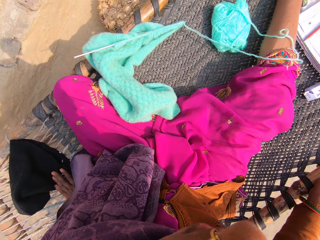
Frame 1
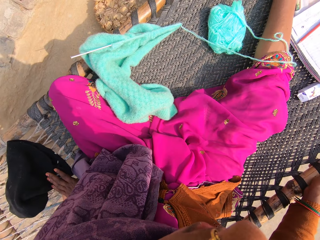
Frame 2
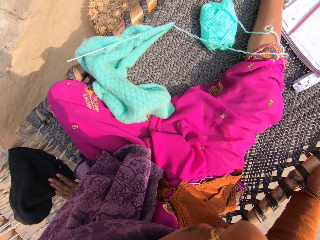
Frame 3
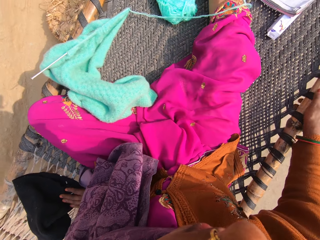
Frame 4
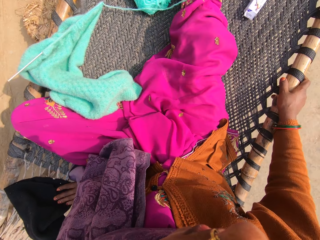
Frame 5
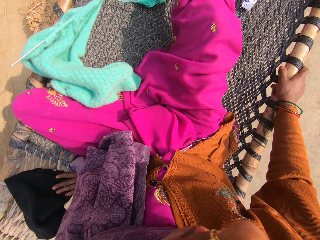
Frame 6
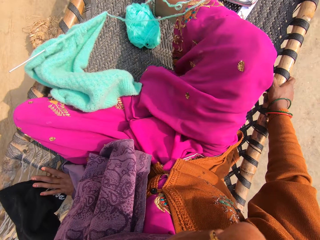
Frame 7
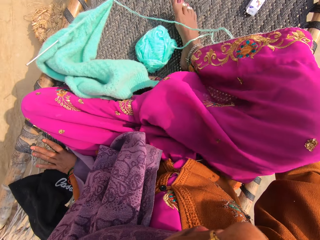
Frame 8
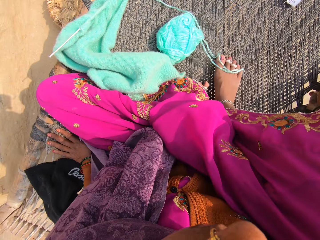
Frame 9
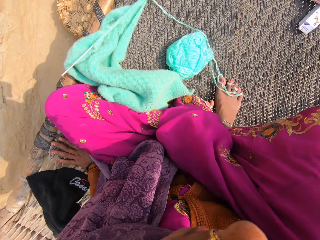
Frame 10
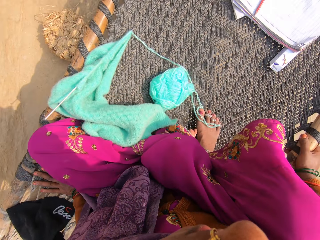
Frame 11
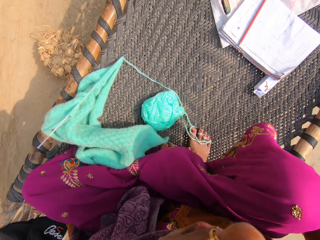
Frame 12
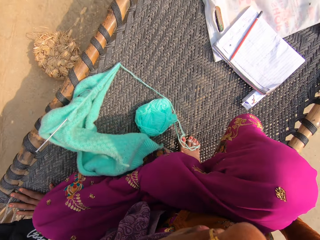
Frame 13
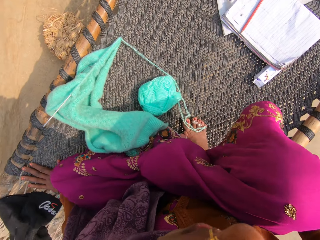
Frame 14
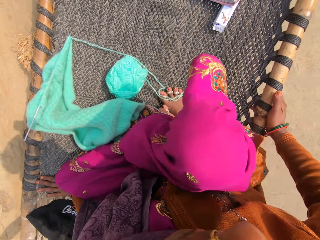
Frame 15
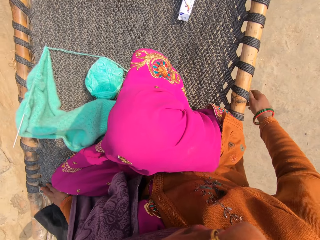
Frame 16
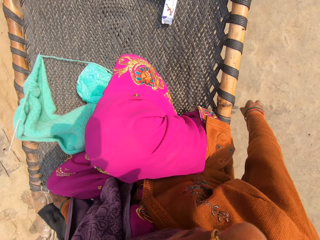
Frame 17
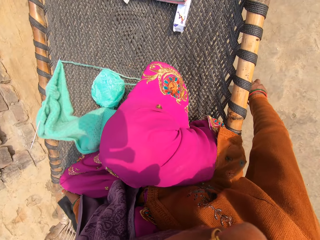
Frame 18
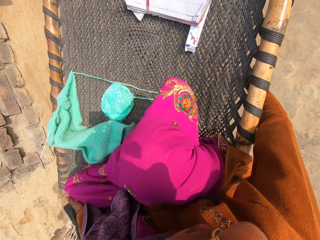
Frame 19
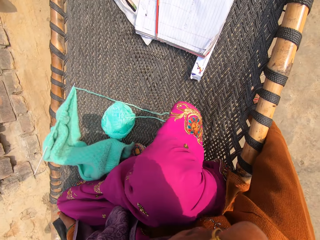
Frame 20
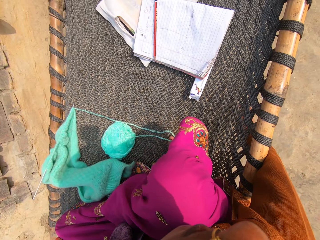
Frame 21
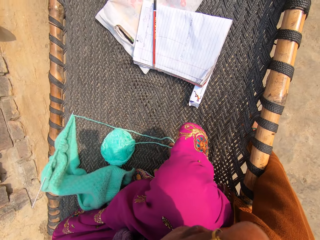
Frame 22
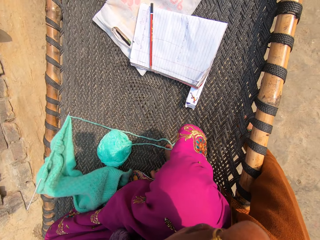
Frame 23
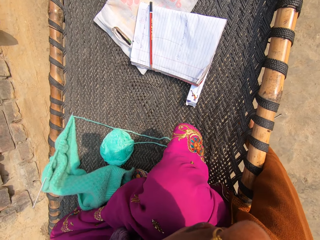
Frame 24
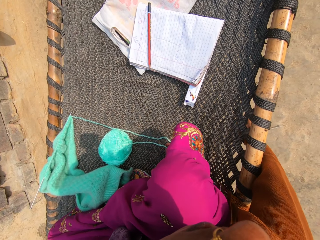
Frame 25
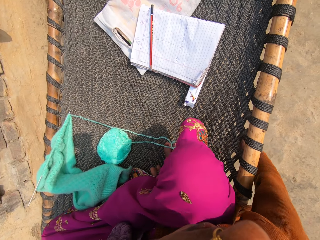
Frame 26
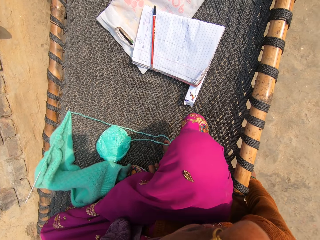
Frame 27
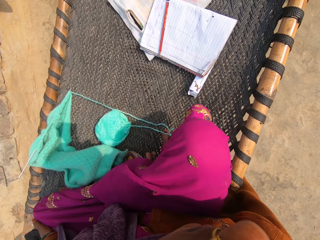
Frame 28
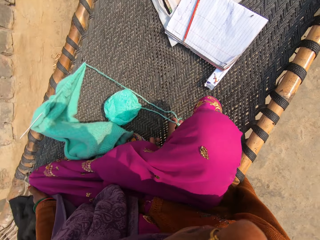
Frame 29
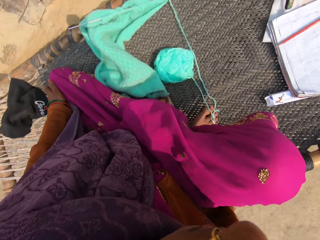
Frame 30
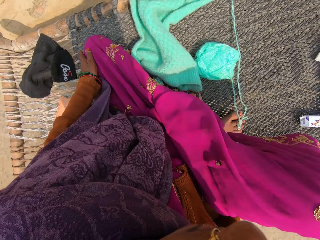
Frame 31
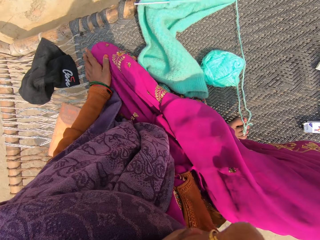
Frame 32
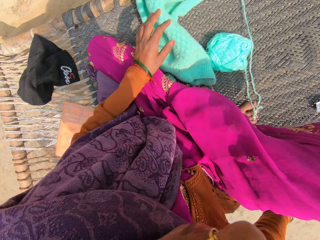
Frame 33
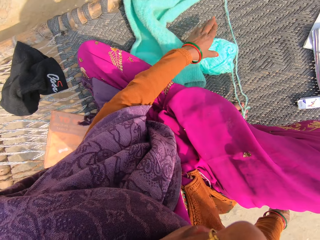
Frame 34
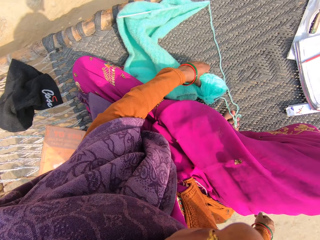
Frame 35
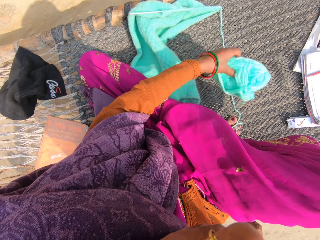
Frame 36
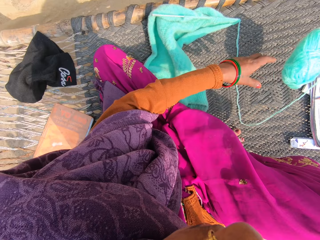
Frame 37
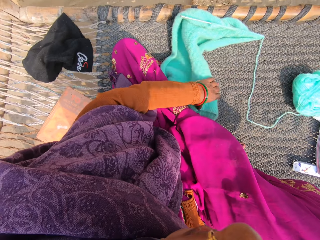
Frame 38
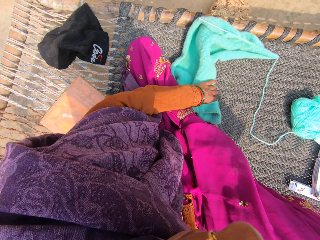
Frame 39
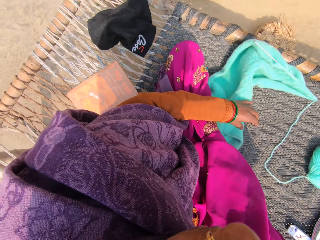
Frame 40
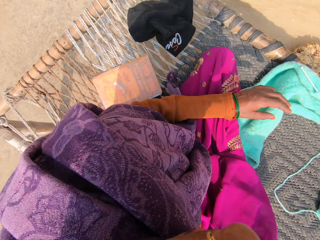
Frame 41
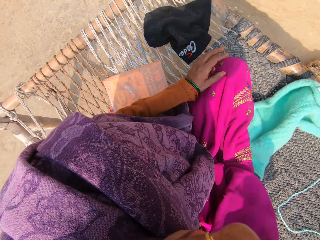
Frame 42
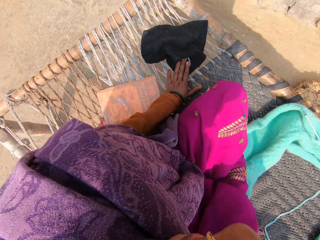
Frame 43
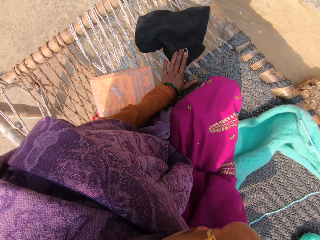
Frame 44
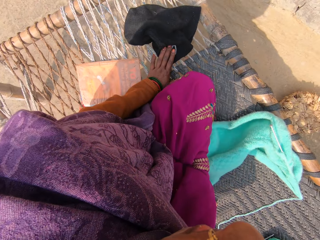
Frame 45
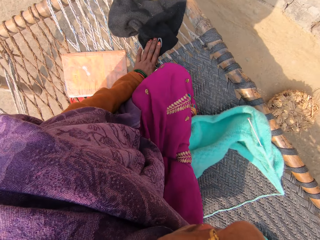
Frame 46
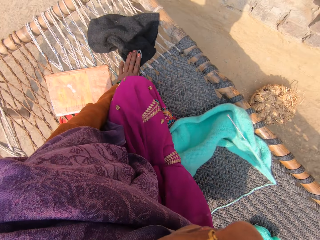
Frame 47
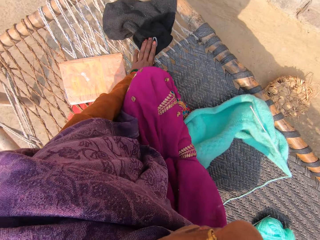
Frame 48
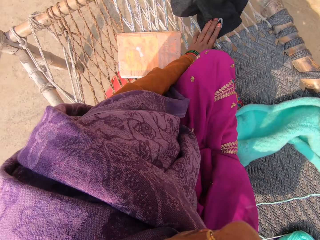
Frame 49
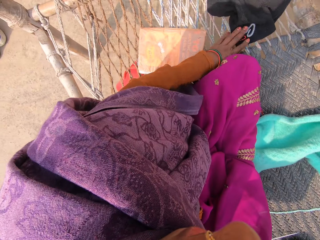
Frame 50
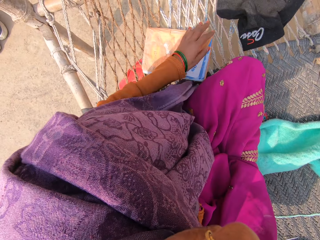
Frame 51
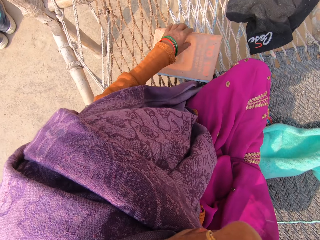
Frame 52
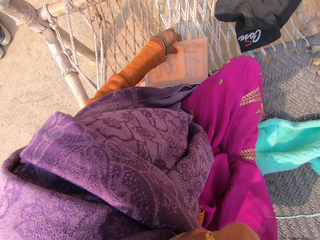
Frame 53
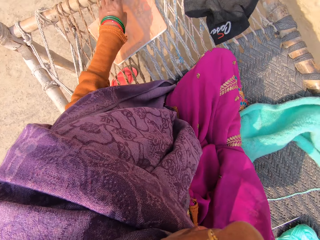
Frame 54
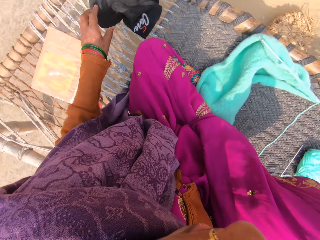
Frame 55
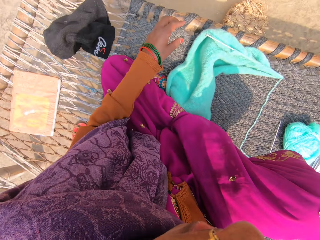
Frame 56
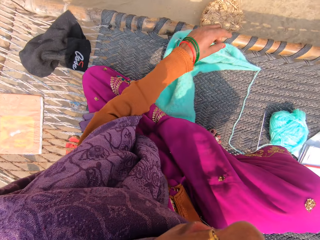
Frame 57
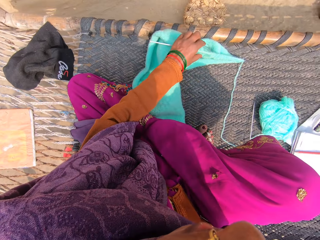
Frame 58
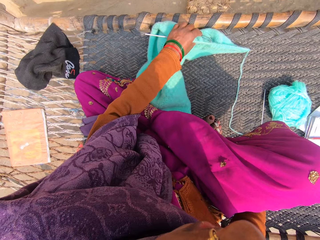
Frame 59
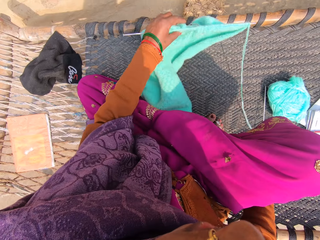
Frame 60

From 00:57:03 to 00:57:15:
The camera wearer puts the cloth on the bed. She drops the knitting pin on the floor. She places her left hand on top of a piece of cloth atop the woven bench. She turns around the bed. She picks up the knitting needle or crochet needle from the floor with her right hand. She tosses a ball of yarn on the woven bench with her left hand. She turns around the bed. She places her left hand on the piece of cloth atop the woven bench. She tosses a book on top of the woven bench with her left hand.

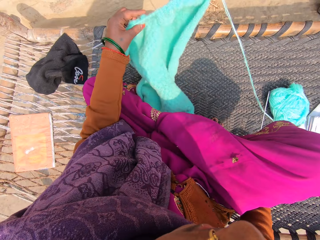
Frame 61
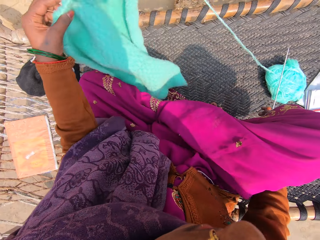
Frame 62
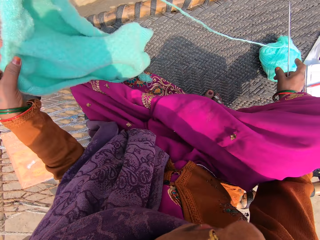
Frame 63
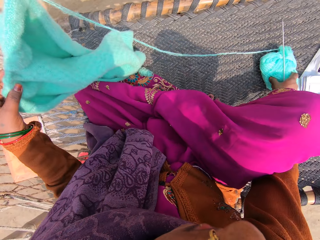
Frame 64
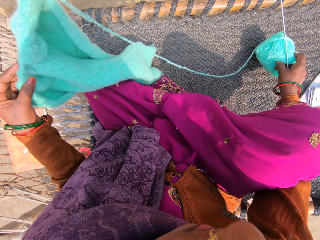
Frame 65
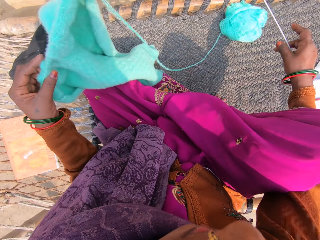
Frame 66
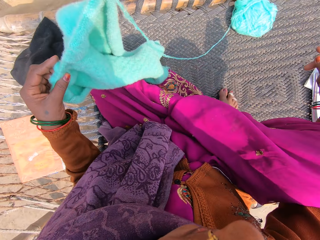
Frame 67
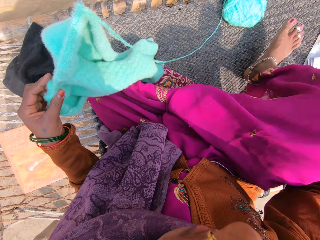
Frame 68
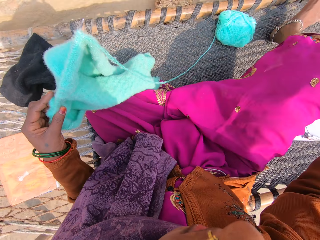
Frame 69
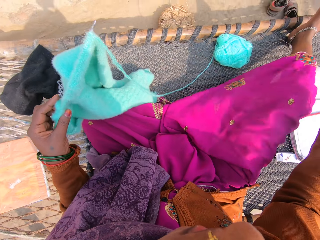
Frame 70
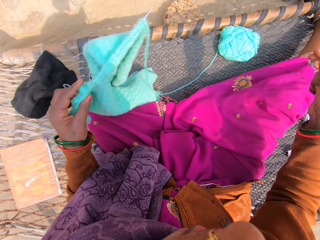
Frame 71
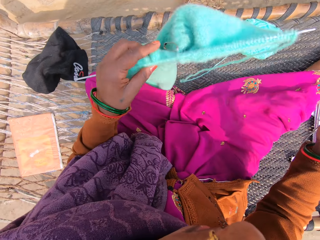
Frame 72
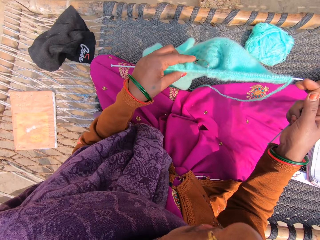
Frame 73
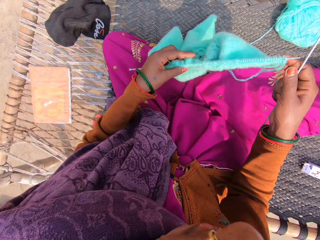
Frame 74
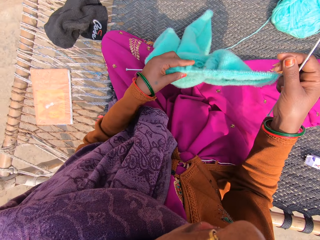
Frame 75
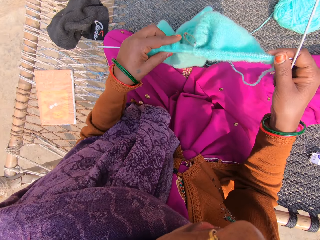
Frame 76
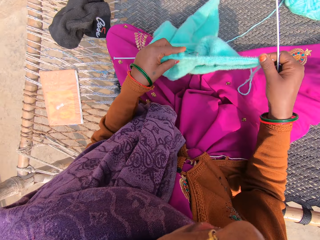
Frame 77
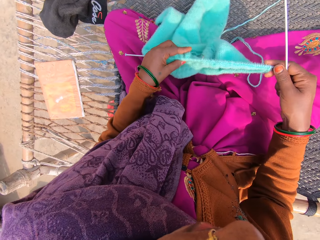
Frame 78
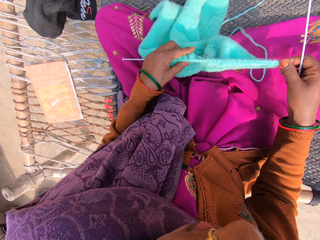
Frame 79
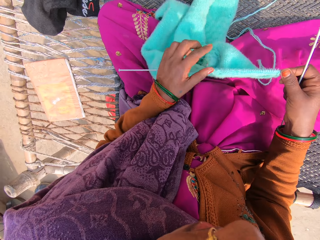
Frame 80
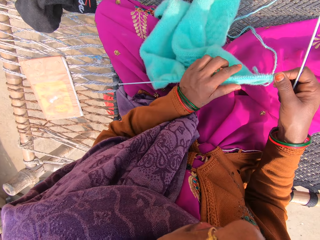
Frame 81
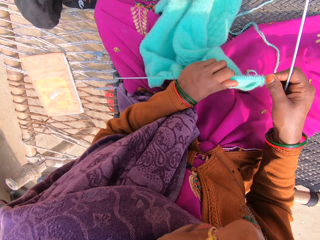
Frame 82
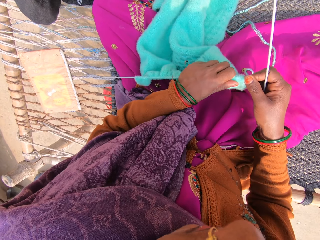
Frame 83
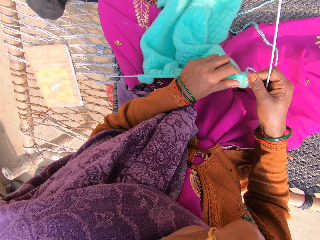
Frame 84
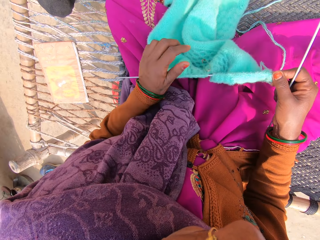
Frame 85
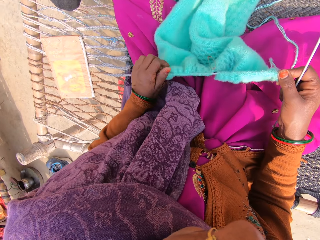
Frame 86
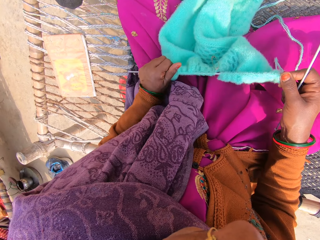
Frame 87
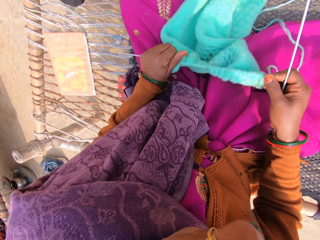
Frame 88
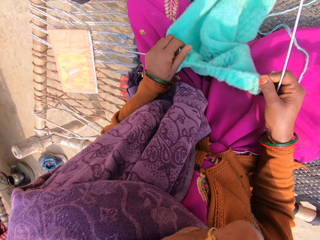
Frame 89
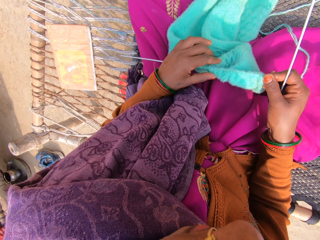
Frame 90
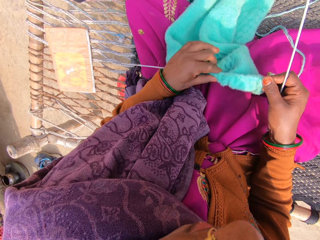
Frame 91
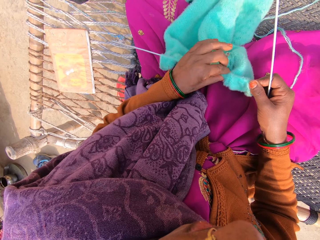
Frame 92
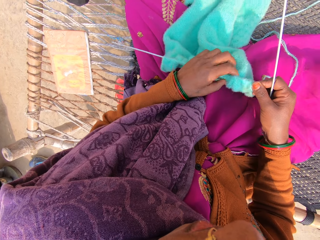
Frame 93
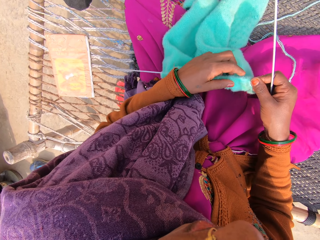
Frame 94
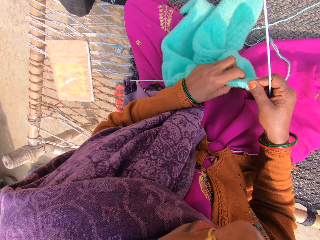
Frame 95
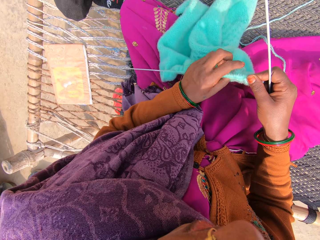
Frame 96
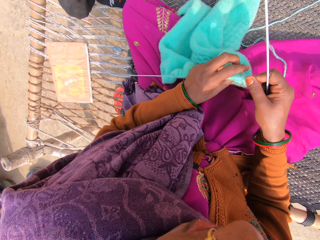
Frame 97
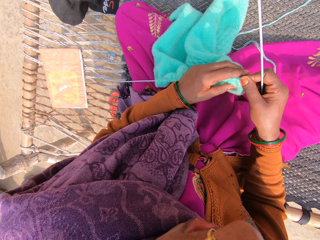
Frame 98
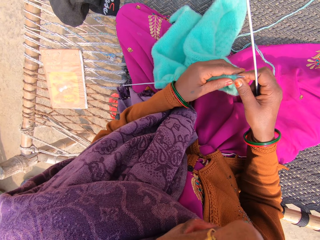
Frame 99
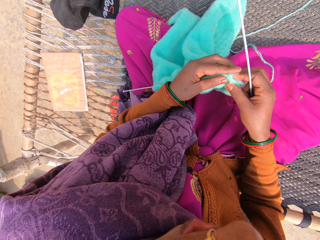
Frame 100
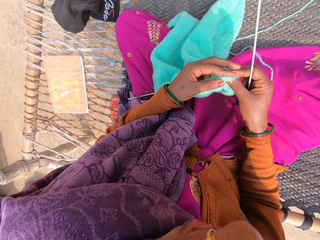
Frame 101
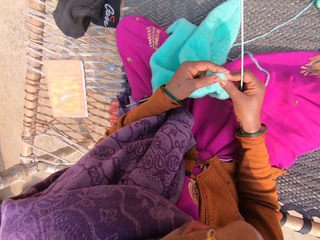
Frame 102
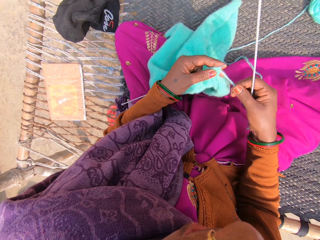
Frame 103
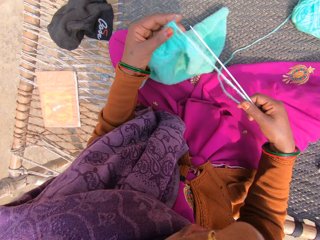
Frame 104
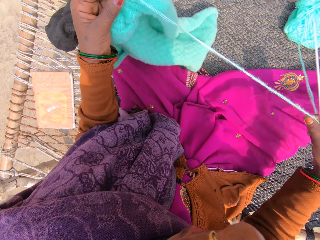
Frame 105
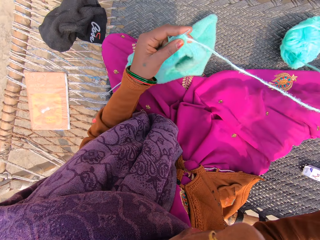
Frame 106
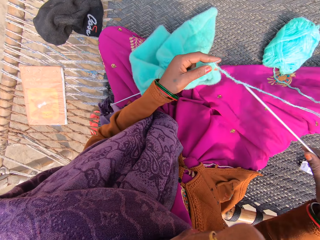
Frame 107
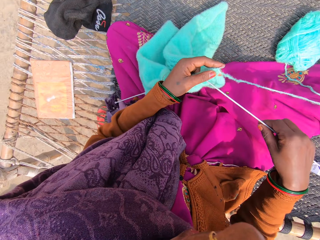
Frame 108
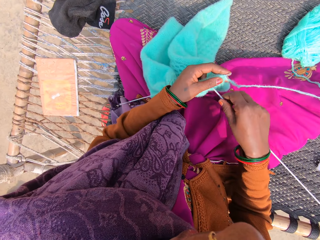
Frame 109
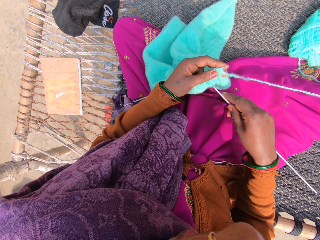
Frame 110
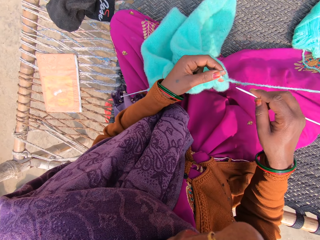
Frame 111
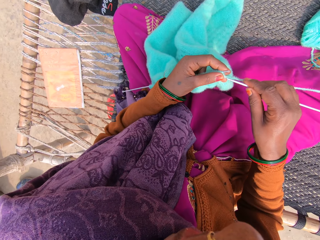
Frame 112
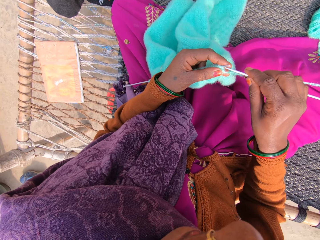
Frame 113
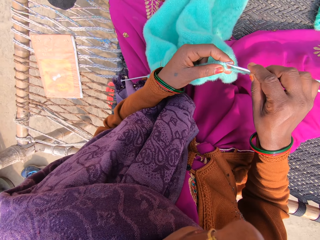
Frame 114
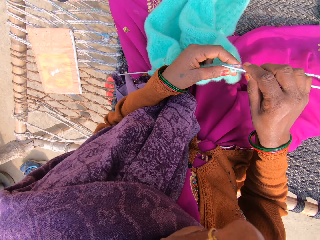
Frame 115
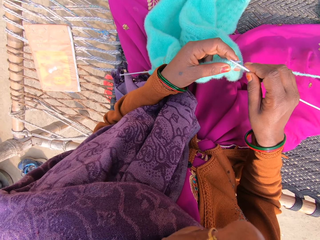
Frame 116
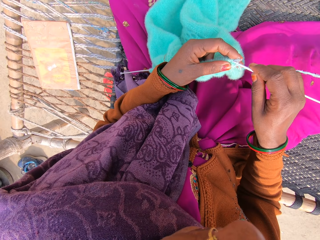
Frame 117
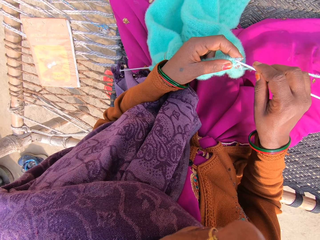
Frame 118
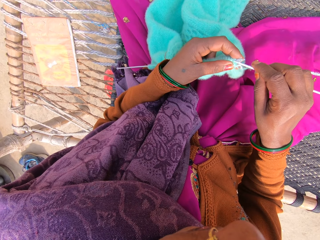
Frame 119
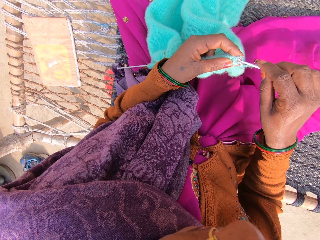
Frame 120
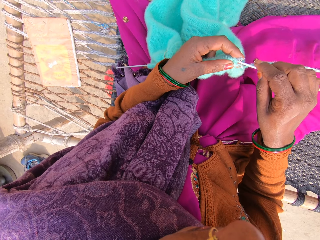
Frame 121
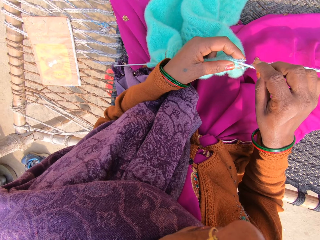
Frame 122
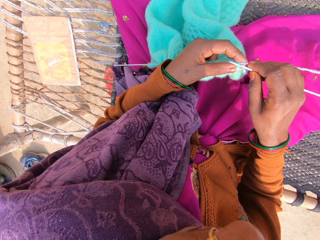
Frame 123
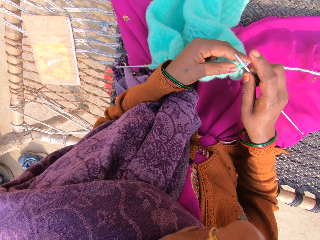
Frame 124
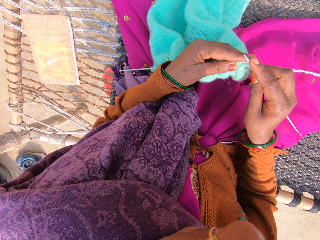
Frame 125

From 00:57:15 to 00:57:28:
The camera wearer picks up the knitted sweater from the woven bench with her left hand. She tosses the ball of yarn on the woven bench with her left hand. She stretches her leg. She knits the sweater. She knits with the crochet needle.
